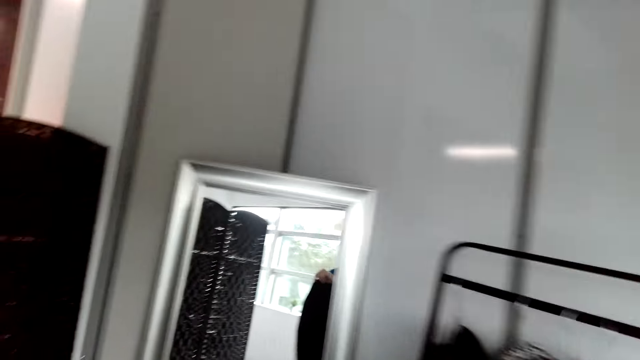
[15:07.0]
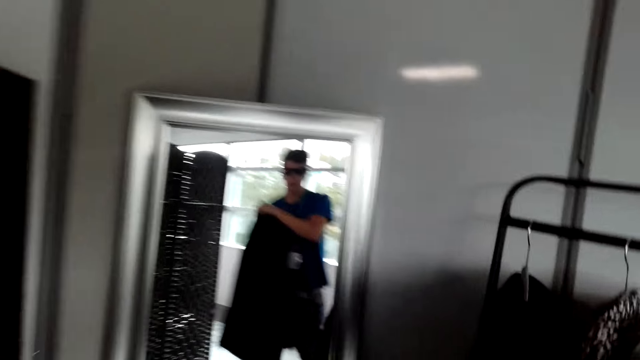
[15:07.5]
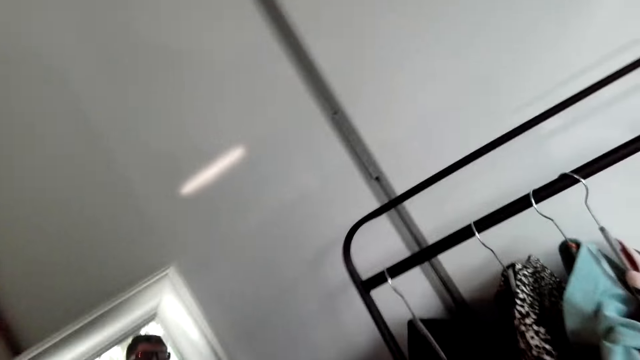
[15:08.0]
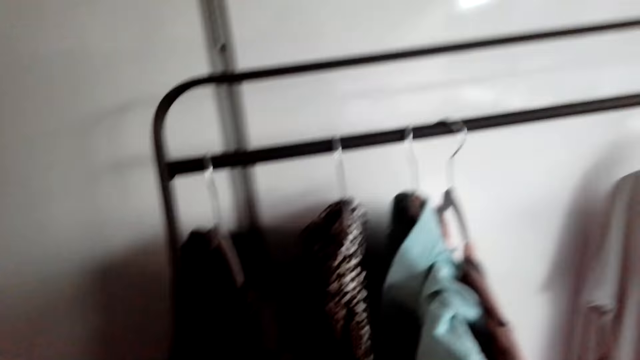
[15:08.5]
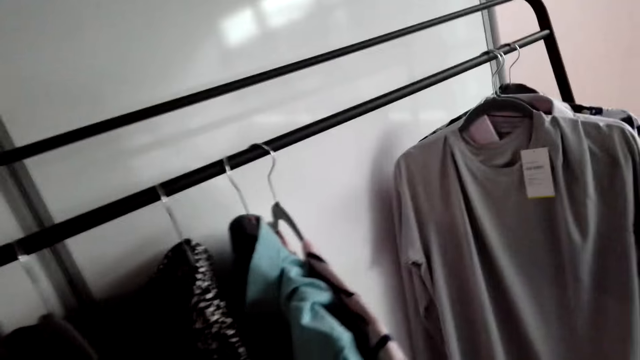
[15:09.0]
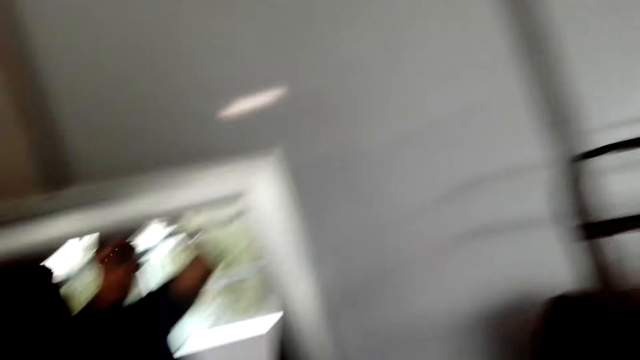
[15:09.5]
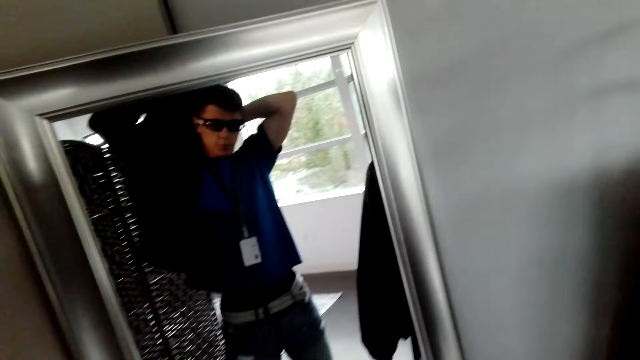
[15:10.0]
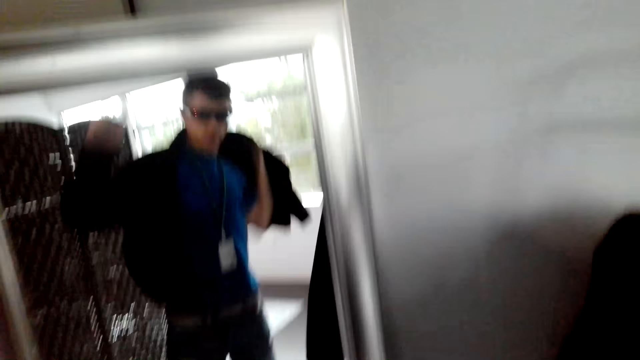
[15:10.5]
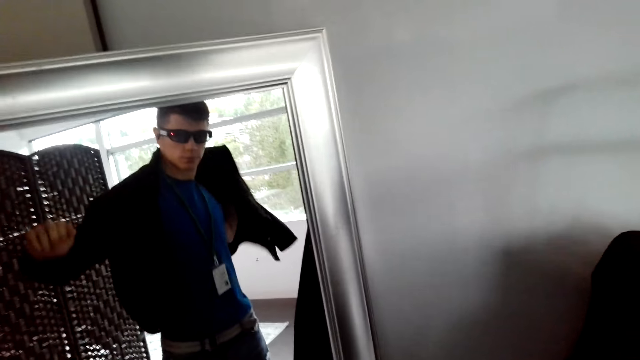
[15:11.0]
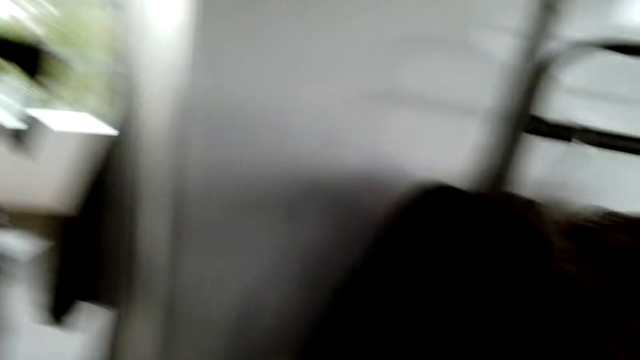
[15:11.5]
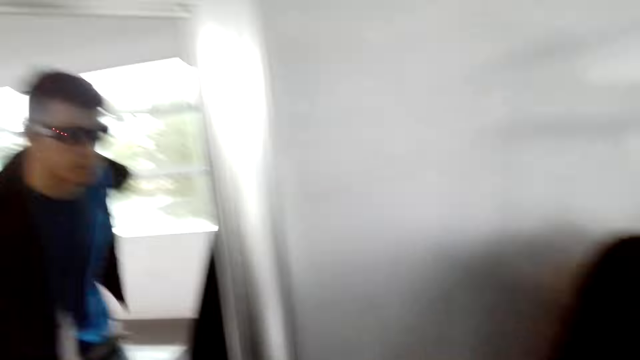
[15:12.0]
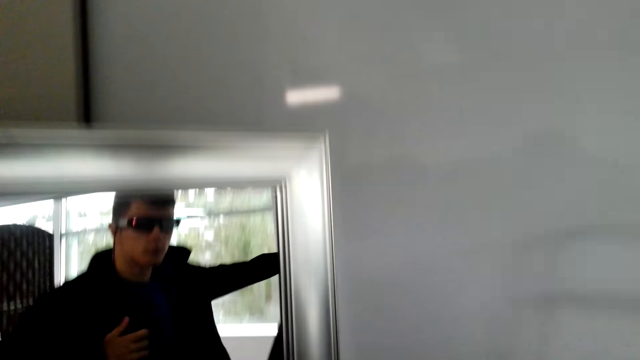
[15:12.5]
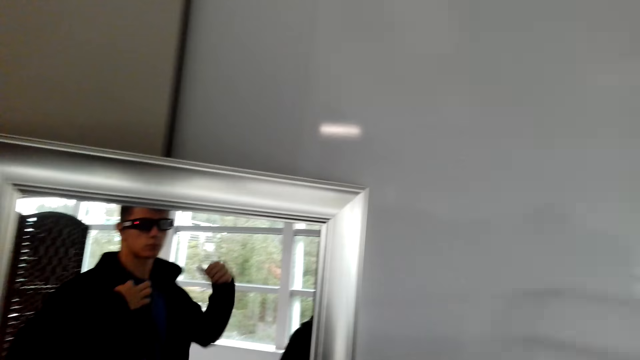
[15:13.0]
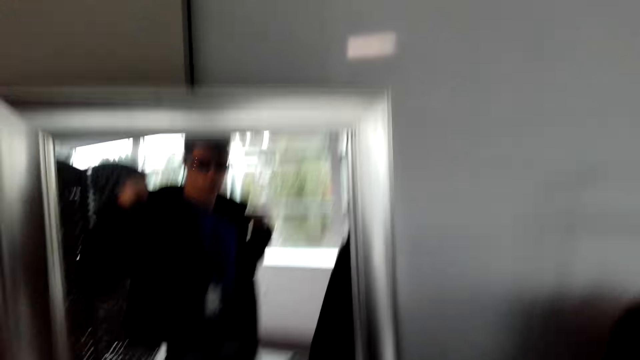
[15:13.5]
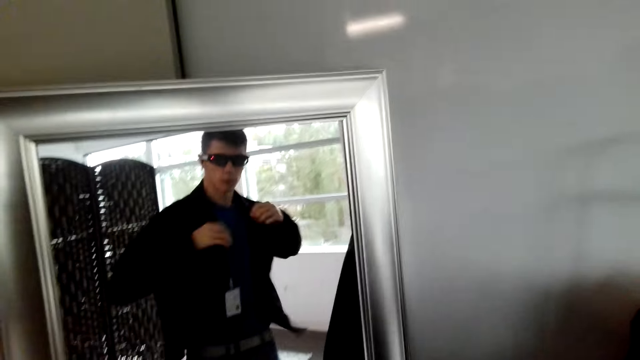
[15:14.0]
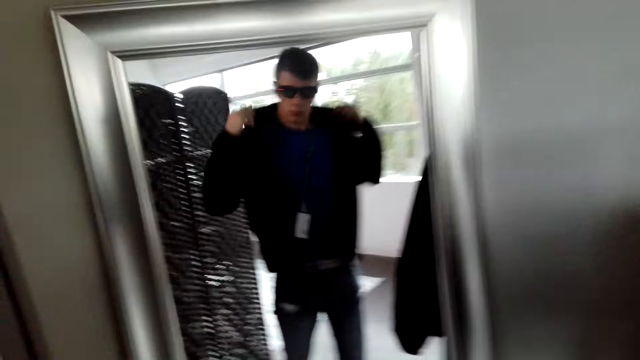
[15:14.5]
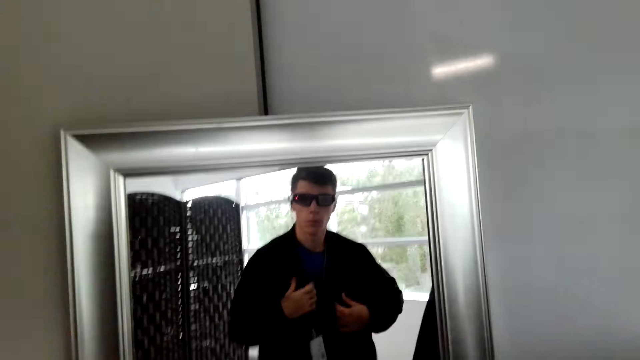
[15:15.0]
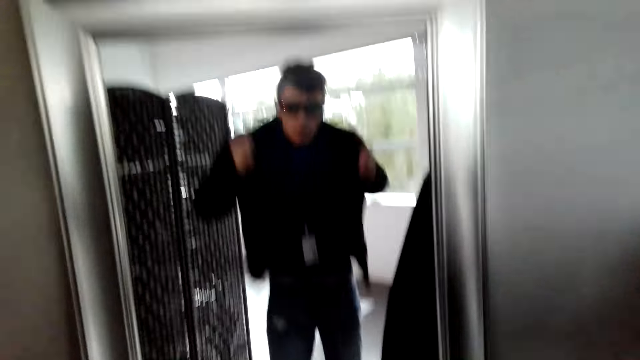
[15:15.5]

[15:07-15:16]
The camera wearer wears the jacket. They look at themselves in the mirror.

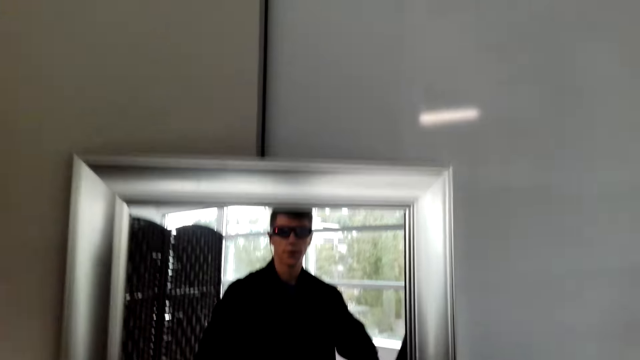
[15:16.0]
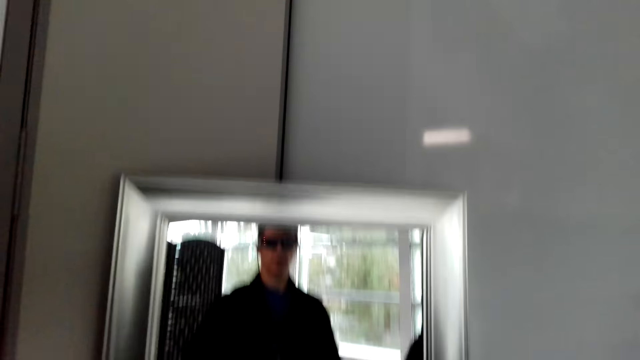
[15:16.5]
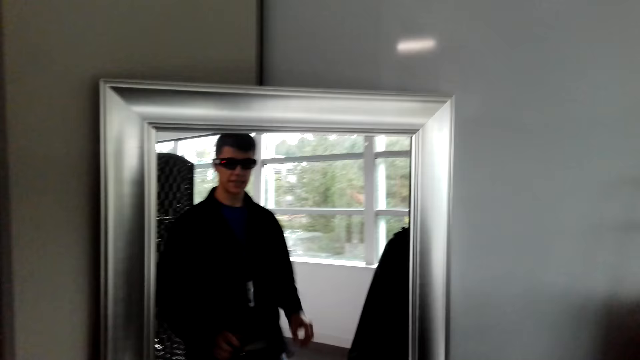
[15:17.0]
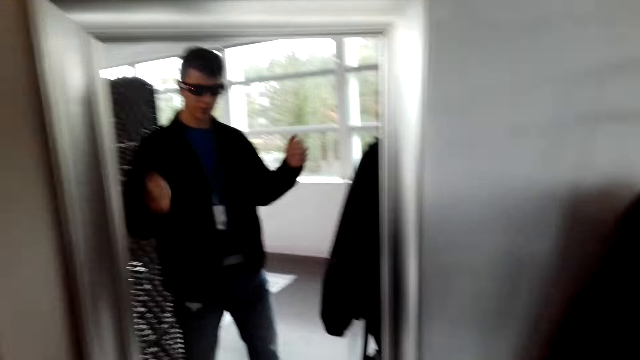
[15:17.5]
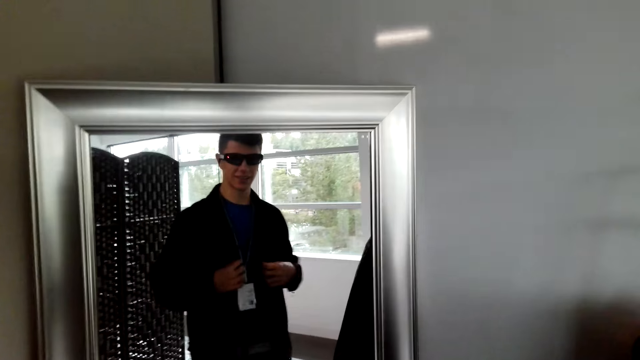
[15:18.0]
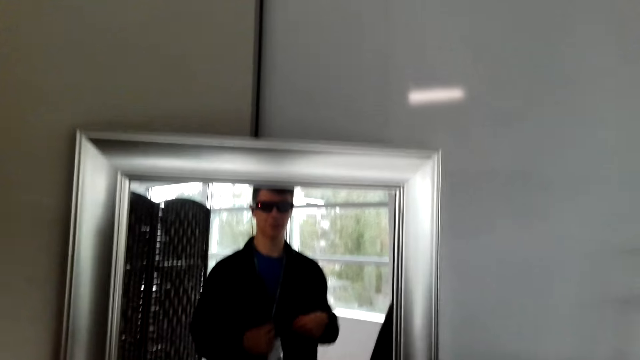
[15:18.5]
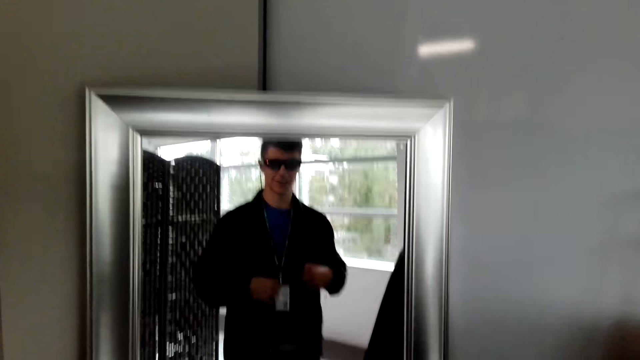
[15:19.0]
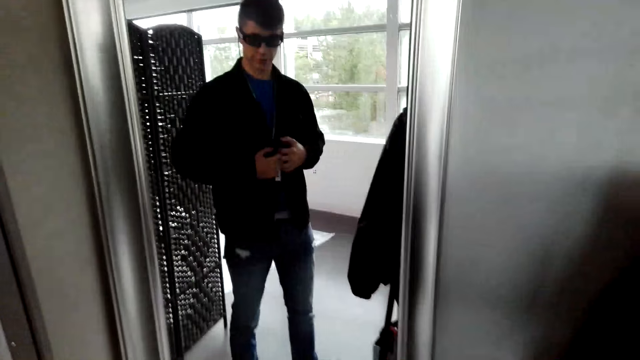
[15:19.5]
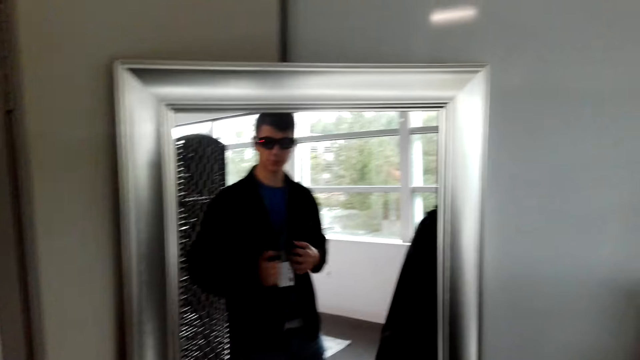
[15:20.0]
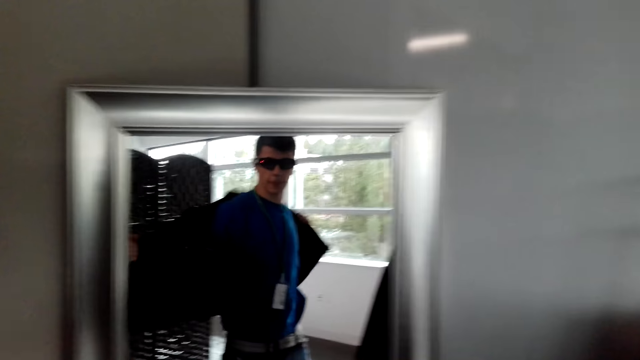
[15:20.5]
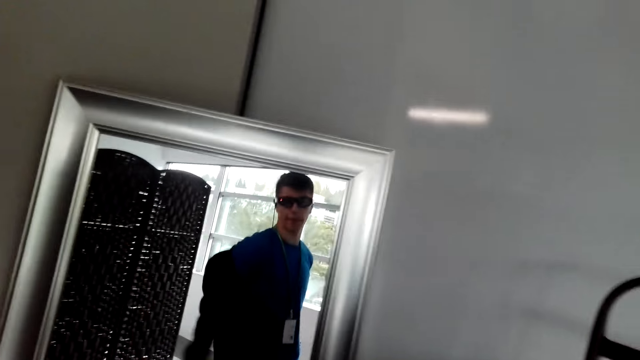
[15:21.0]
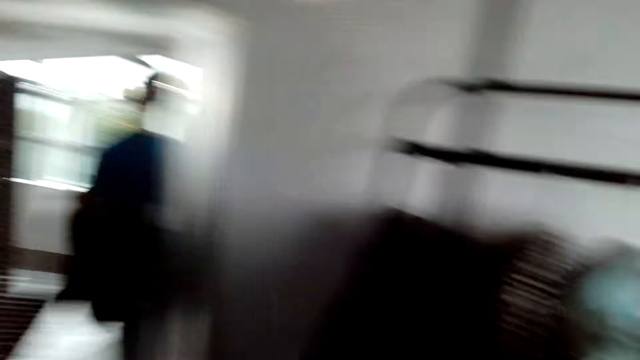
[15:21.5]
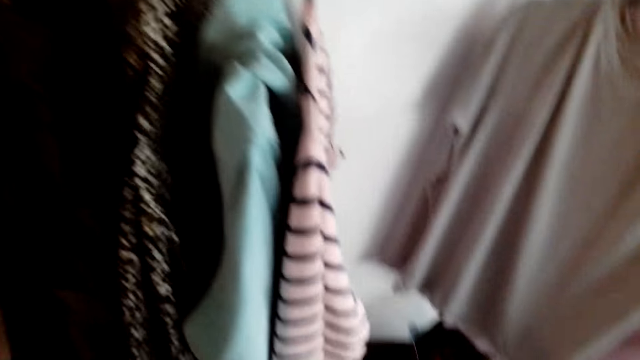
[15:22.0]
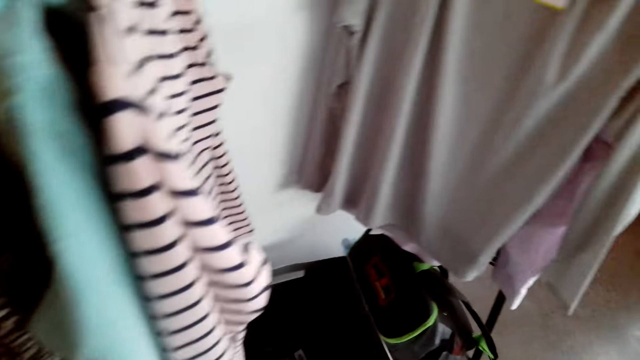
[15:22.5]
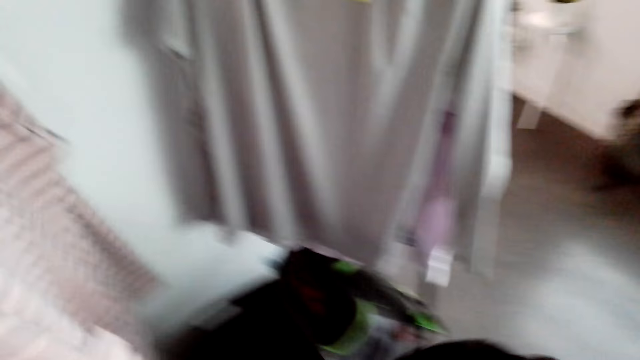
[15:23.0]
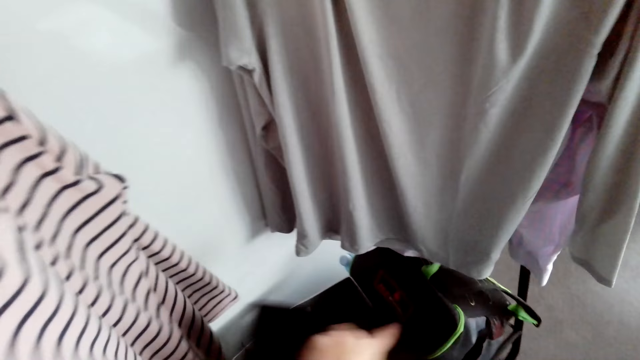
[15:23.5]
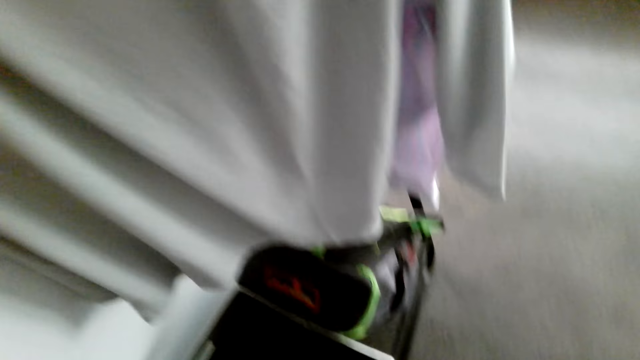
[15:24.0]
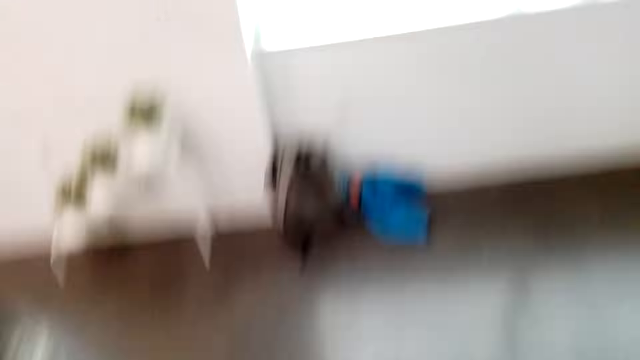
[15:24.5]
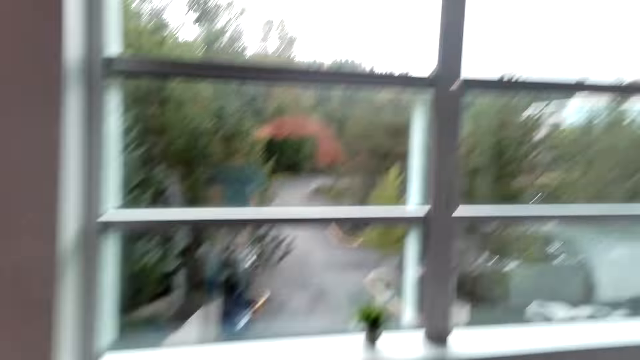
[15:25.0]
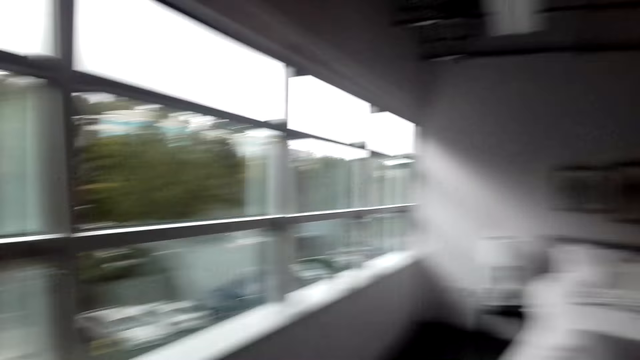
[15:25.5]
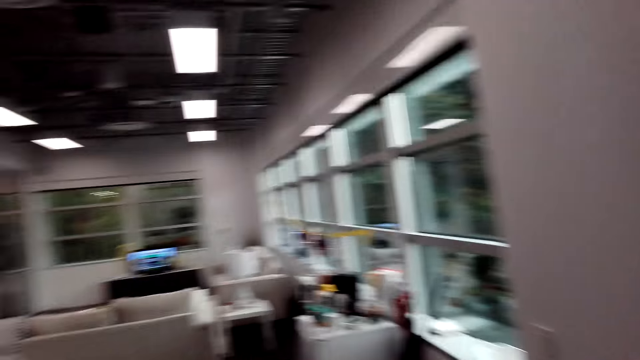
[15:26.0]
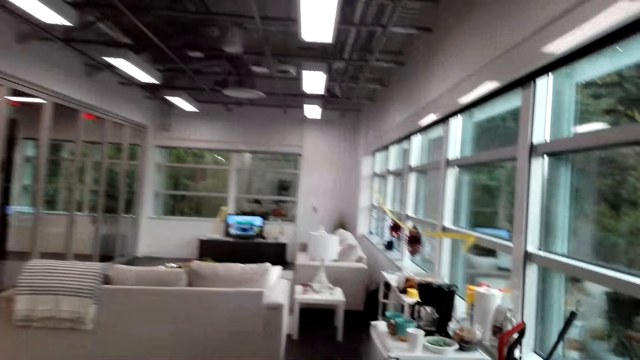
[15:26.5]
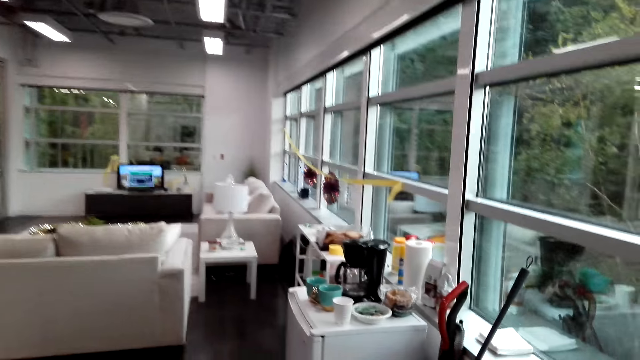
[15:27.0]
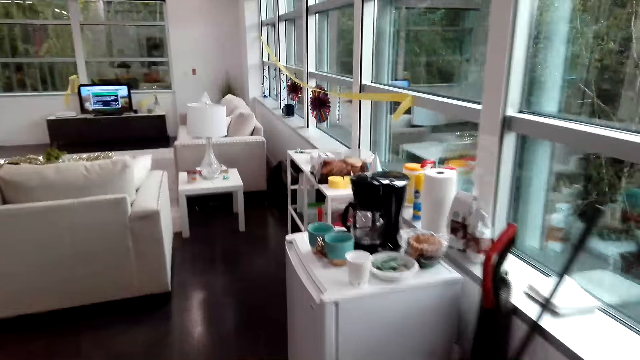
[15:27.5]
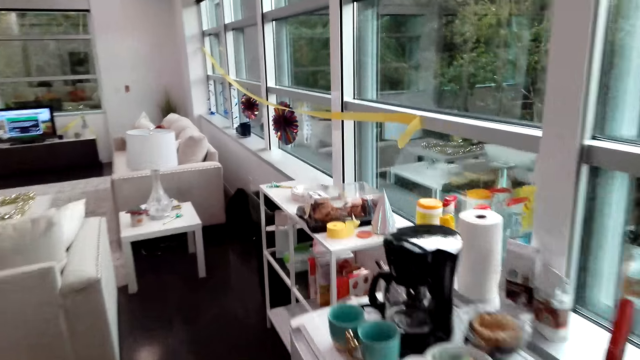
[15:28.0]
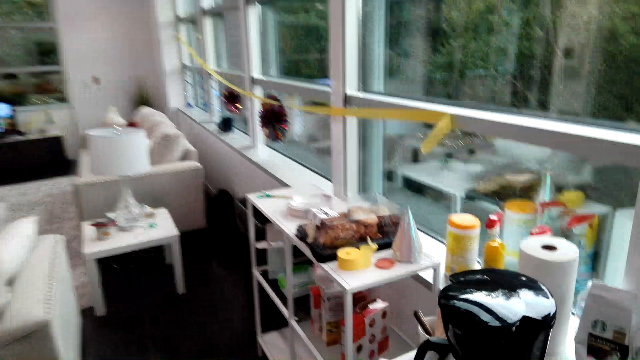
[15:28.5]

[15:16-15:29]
The camera wearer converses with a person. The camera wearer removes the cloth. They put the cloth on the shelf. They walk around the room.
